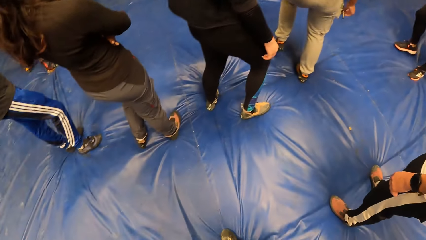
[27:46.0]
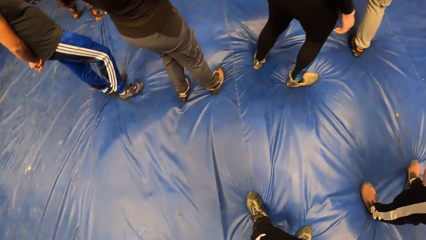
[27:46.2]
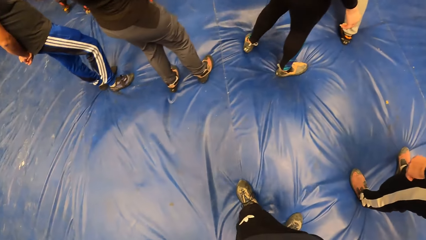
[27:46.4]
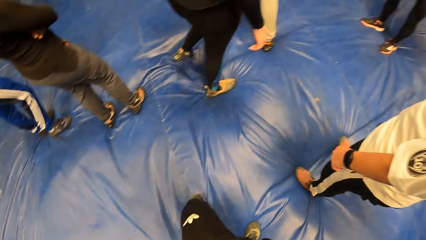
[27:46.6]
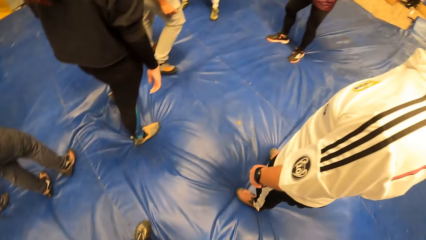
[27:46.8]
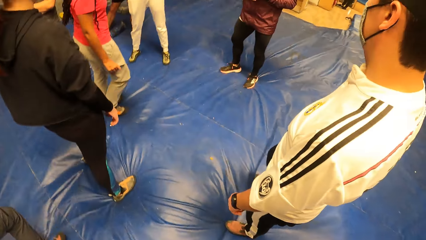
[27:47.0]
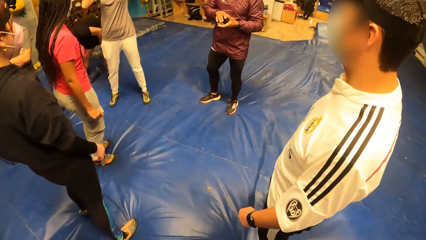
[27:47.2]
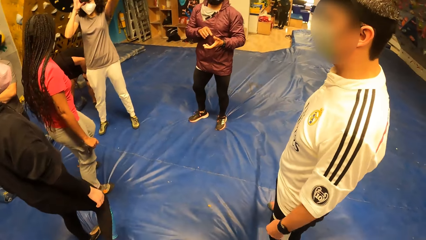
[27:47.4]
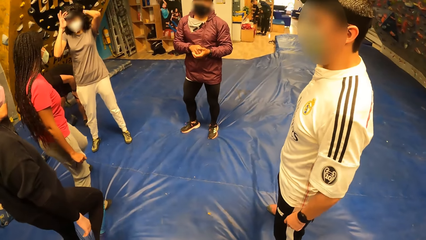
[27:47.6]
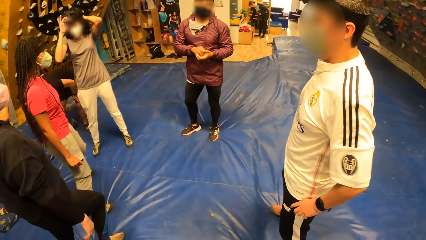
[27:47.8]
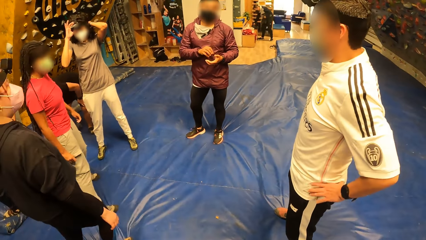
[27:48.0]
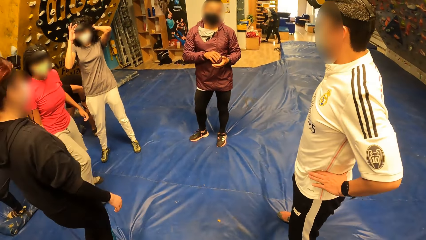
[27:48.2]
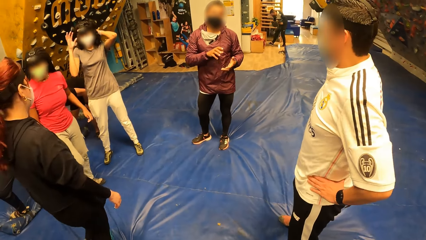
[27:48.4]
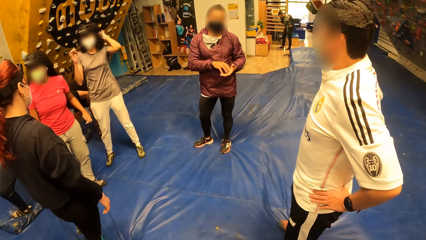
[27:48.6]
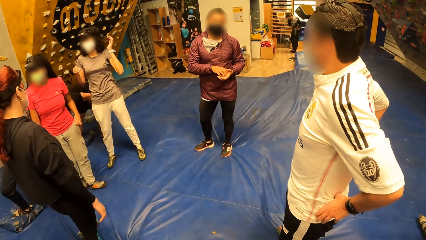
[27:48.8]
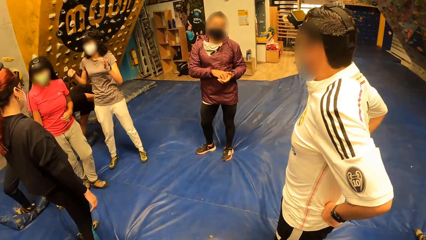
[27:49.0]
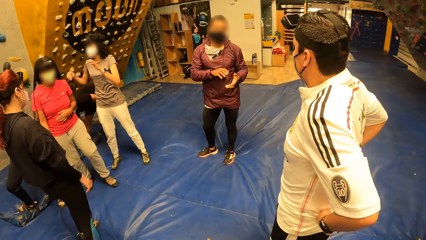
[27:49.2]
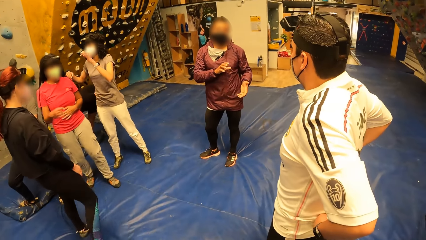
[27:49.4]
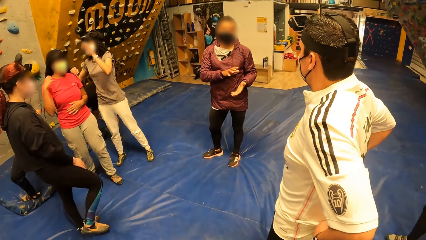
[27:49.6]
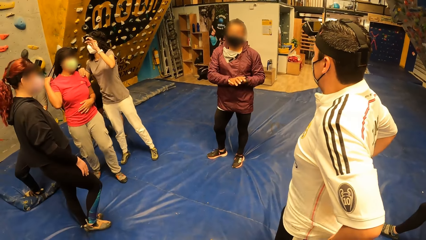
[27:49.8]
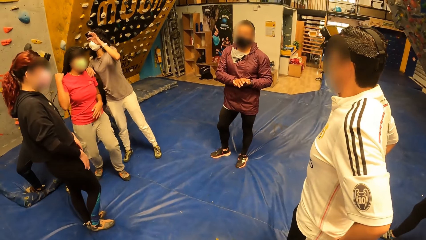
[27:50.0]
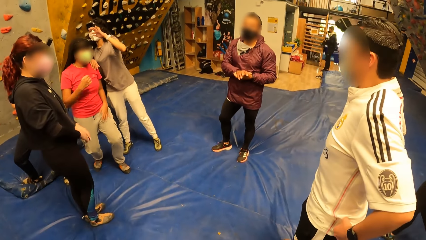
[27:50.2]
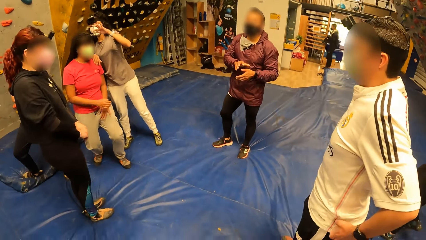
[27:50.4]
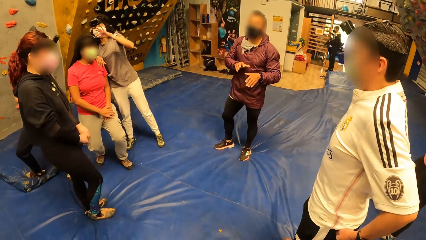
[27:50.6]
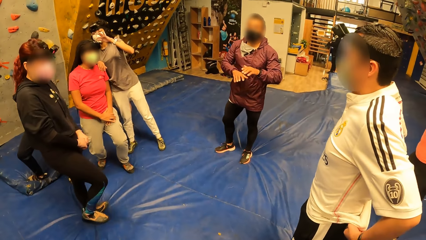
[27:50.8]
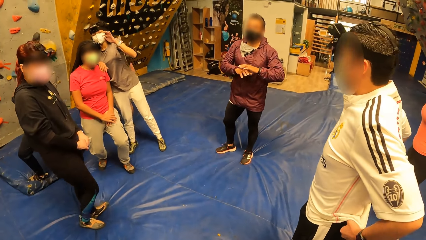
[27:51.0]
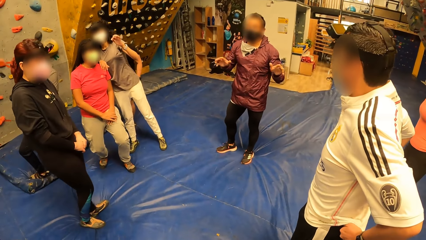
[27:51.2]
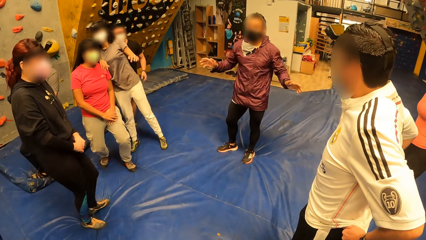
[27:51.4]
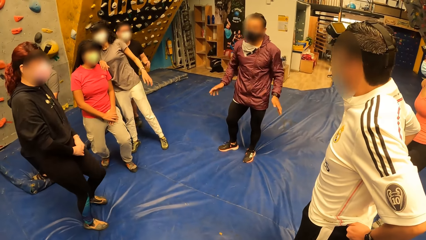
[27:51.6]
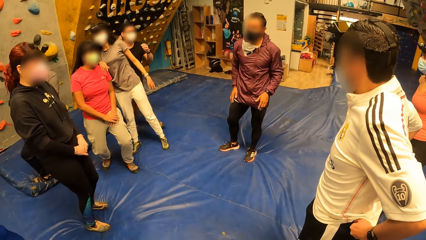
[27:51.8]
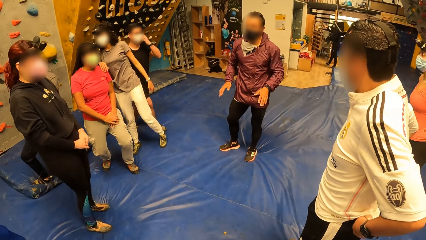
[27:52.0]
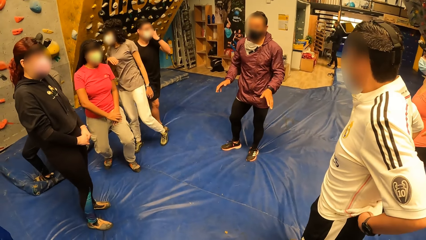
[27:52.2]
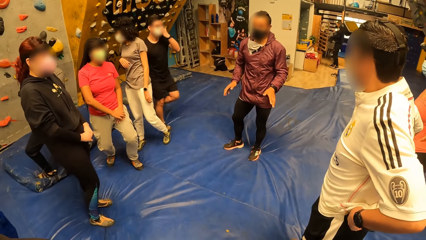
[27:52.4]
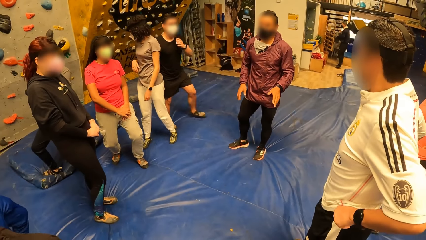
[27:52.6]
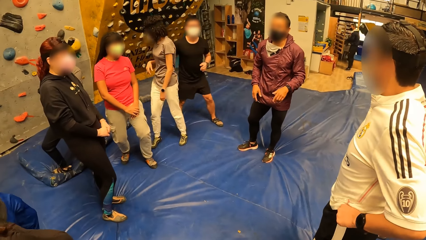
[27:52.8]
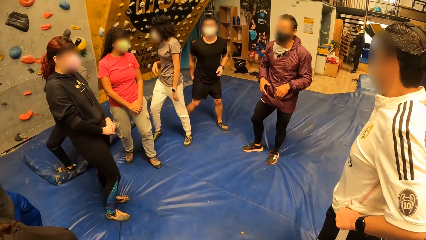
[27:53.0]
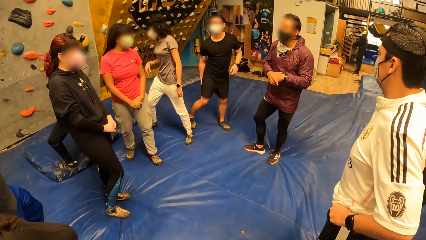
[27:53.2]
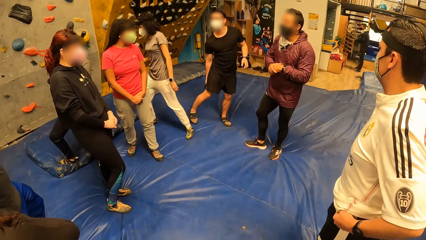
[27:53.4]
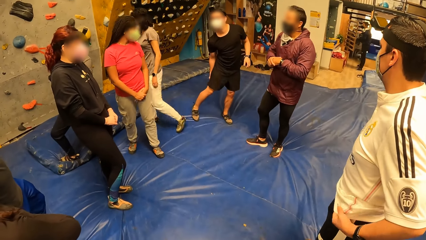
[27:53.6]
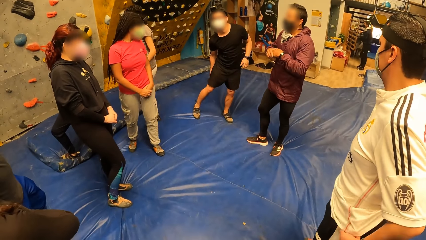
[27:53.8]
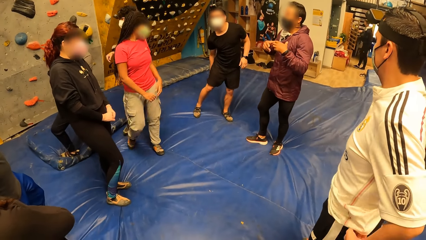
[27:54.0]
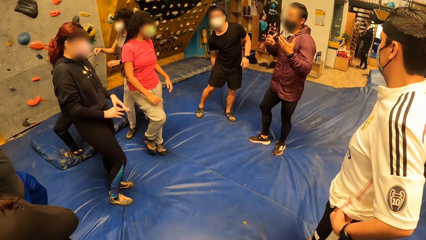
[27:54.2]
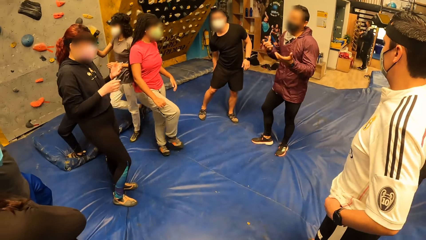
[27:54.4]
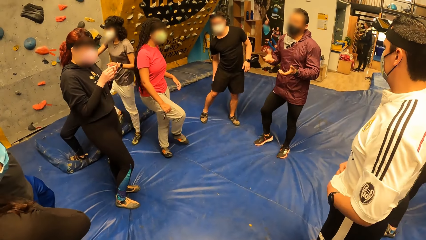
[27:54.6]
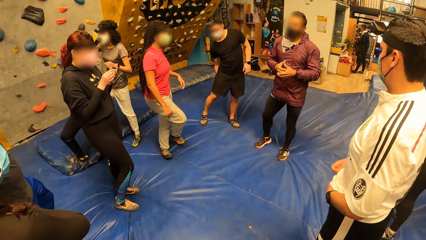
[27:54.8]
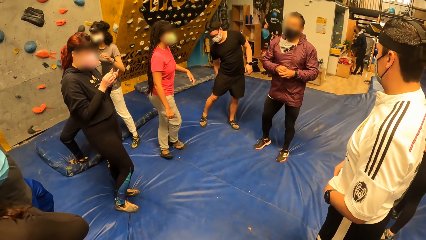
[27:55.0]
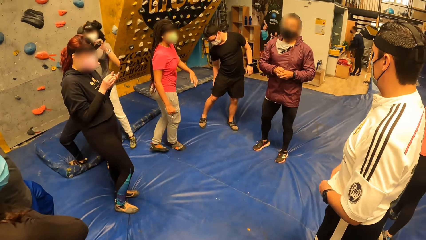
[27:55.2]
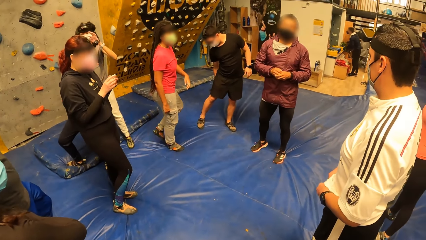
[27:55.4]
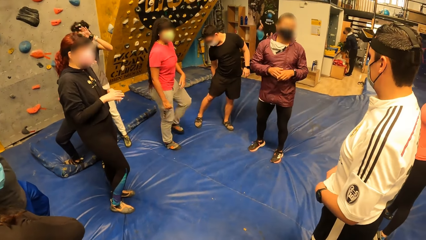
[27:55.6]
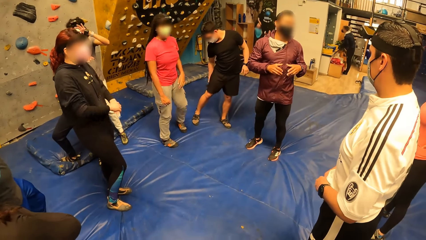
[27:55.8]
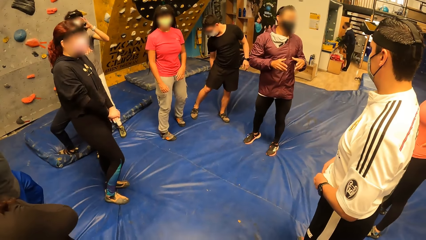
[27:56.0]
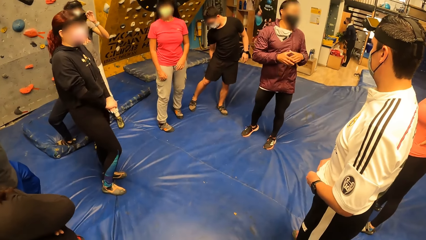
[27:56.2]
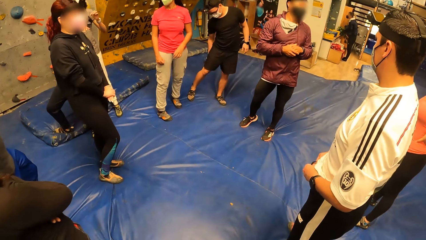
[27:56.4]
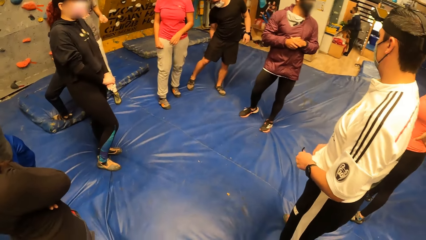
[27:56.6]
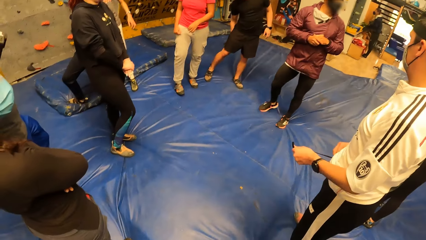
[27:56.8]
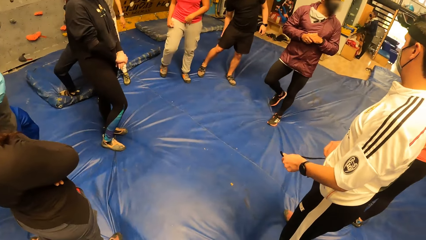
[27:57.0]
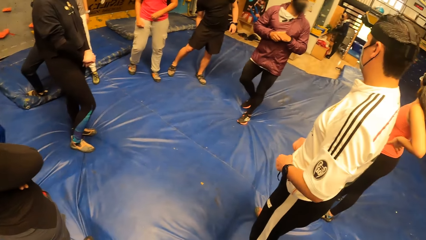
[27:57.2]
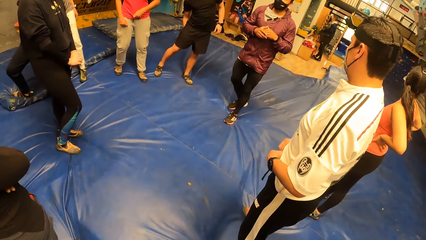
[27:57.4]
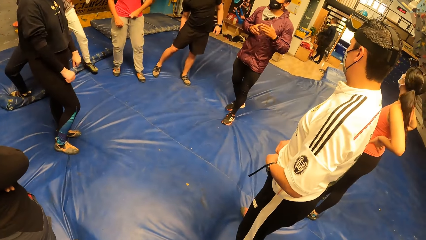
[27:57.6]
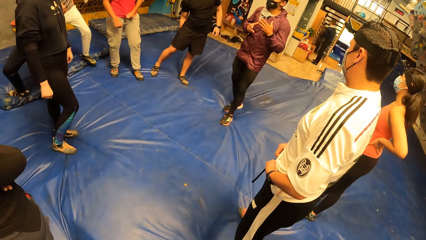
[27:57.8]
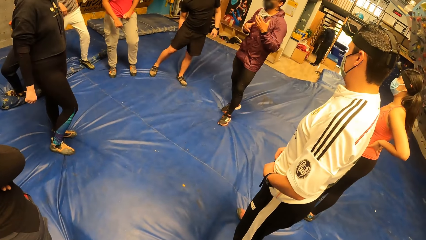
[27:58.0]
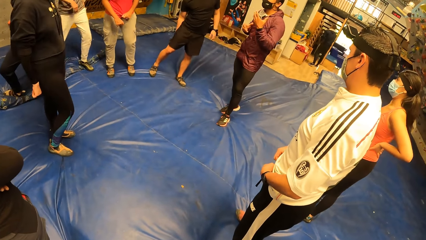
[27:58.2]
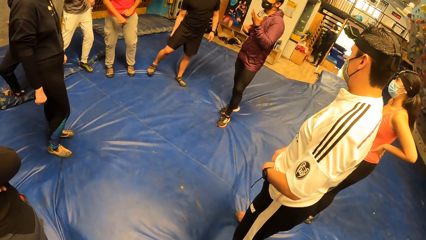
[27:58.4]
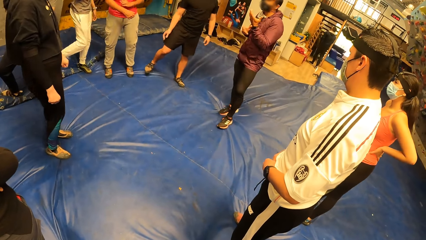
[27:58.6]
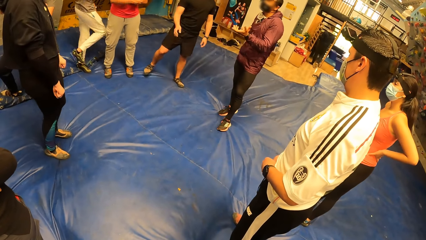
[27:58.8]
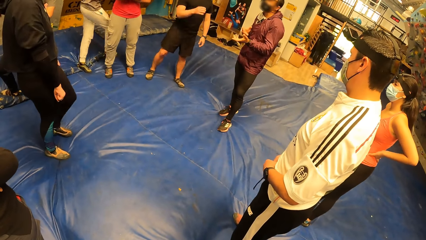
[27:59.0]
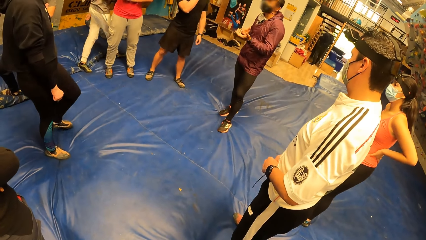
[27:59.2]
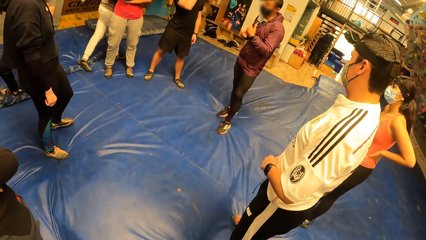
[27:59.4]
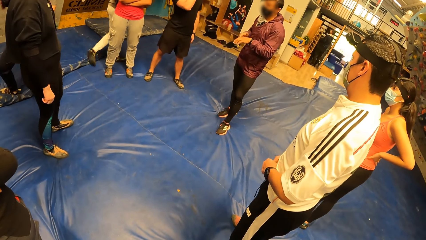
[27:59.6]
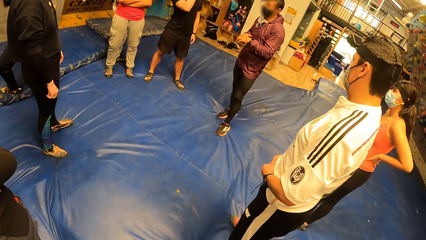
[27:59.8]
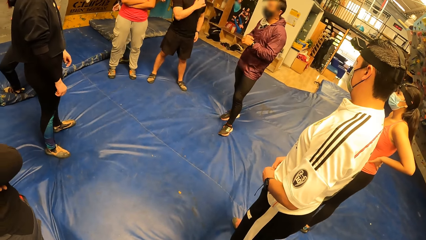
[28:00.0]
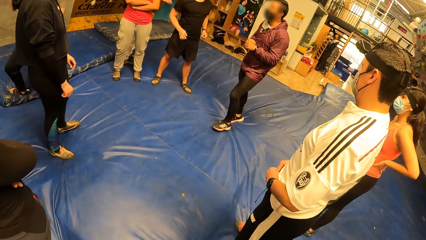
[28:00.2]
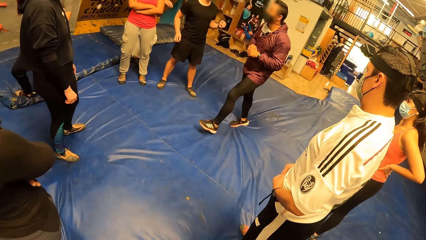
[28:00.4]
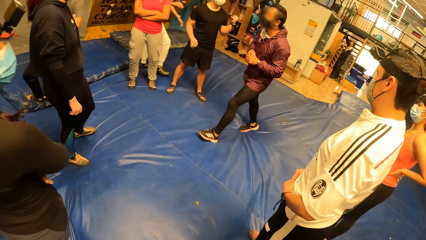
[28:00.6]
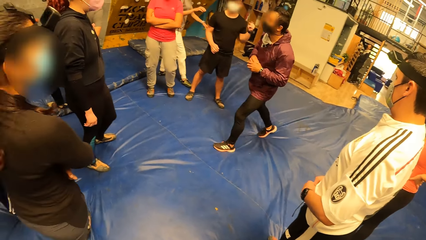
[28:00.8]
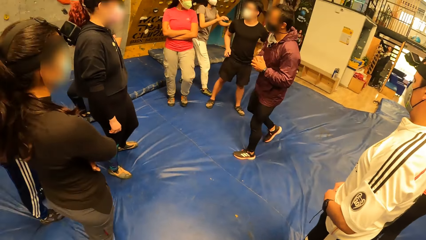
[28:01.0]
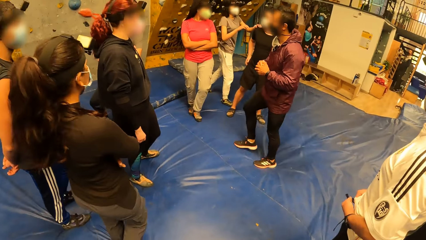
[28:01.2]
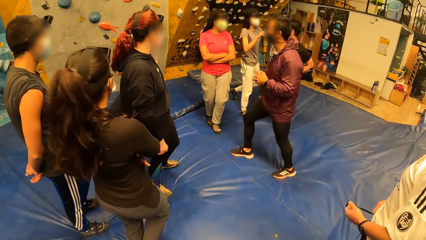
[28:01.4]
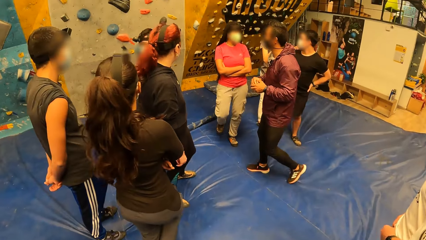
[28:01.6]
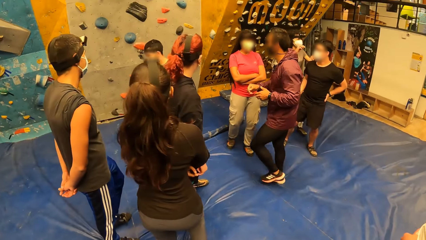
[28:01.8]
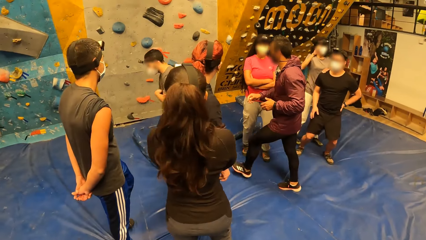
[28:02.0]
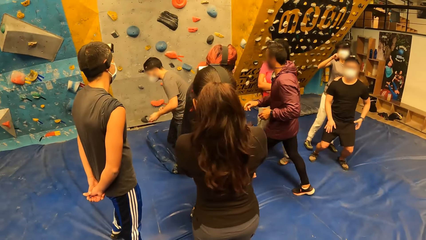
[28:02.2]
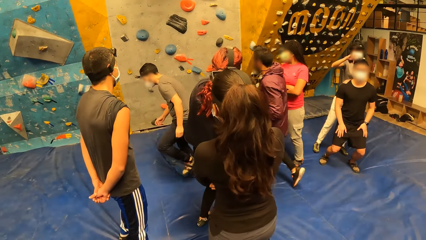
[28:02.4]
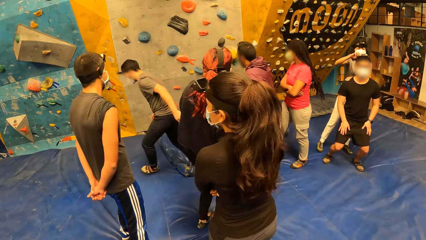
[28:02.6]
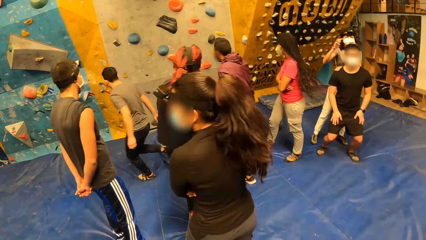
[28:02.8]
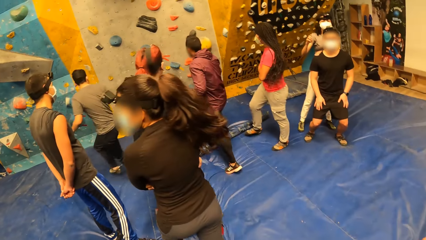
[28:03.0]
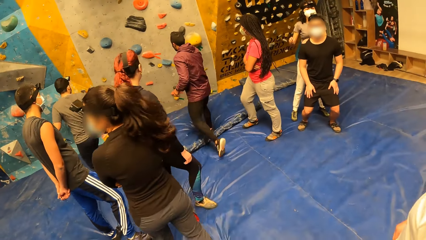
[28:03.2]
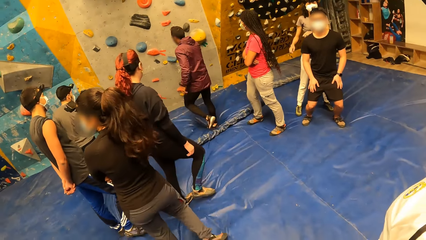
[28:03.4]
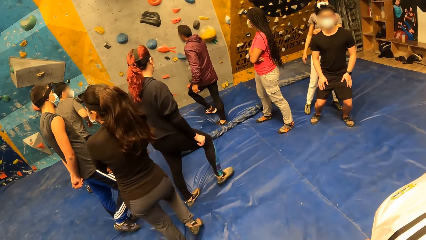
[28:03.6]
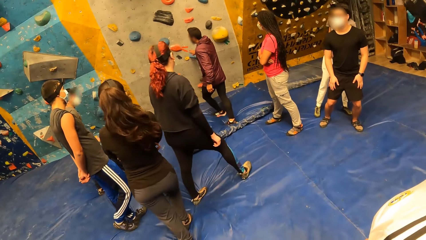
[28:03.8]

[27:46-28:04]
An instructor instructs the camera wearer and other people. The instructor gesticulates with both hands. A man adjusts his trousers with both hands. A person talks to the people in the room. A man walks towards the wall.
